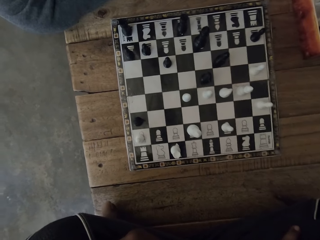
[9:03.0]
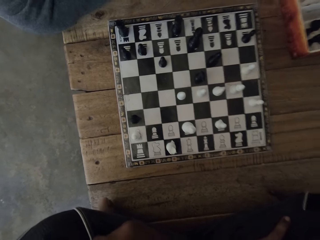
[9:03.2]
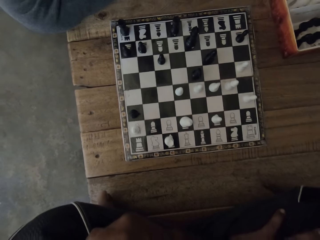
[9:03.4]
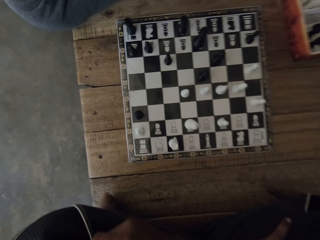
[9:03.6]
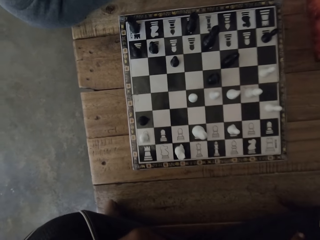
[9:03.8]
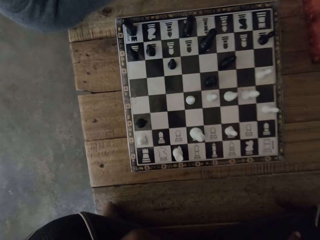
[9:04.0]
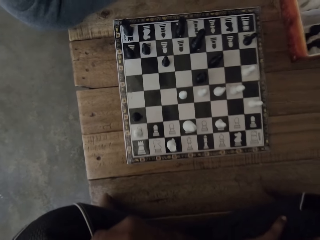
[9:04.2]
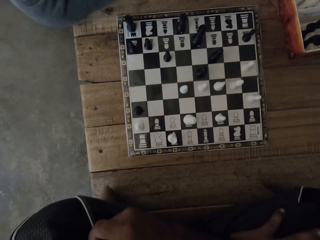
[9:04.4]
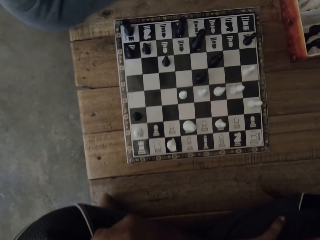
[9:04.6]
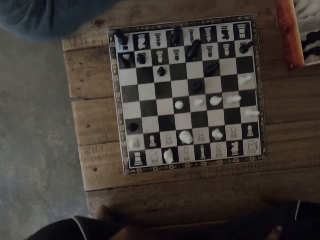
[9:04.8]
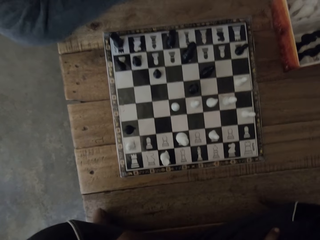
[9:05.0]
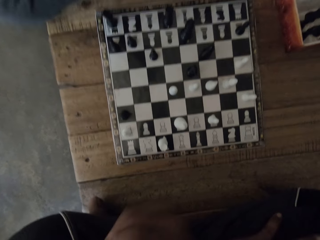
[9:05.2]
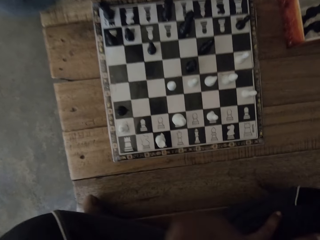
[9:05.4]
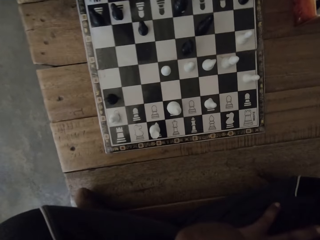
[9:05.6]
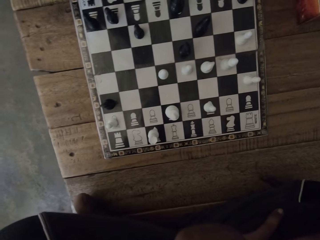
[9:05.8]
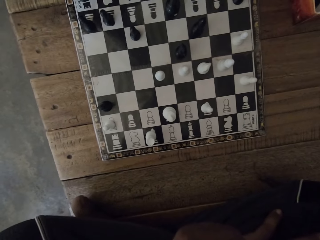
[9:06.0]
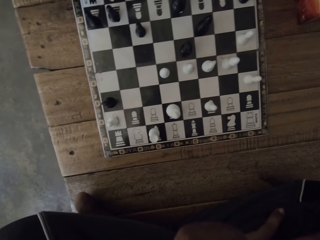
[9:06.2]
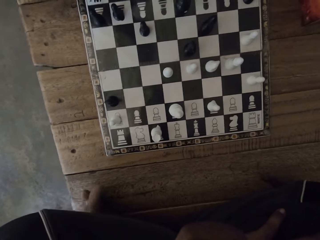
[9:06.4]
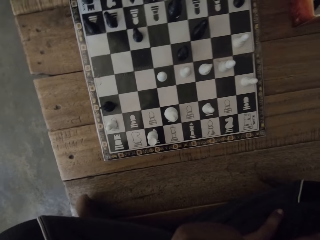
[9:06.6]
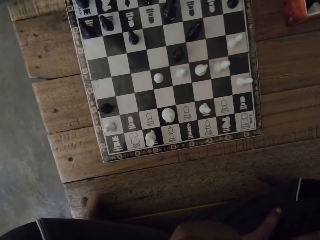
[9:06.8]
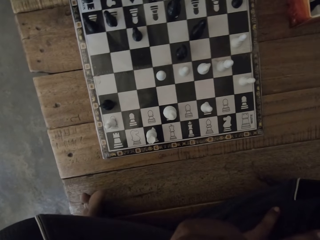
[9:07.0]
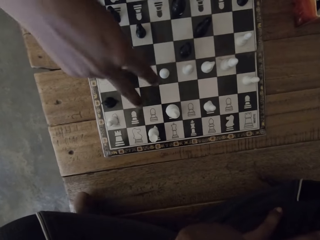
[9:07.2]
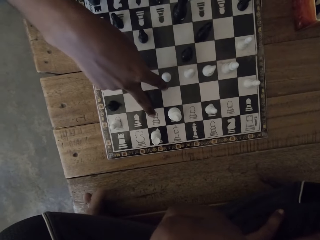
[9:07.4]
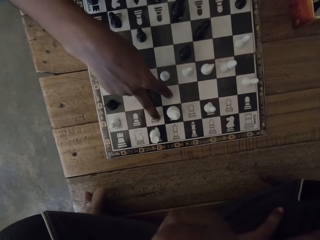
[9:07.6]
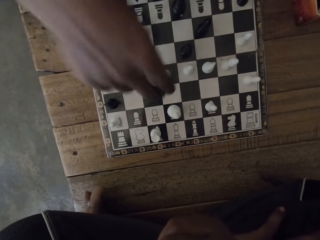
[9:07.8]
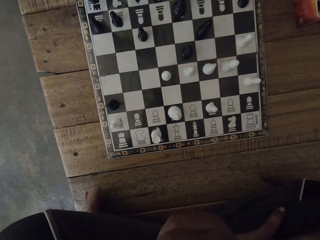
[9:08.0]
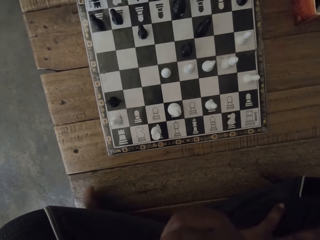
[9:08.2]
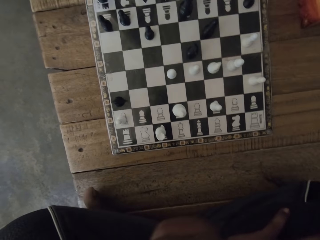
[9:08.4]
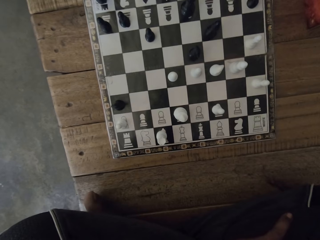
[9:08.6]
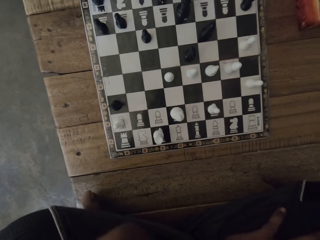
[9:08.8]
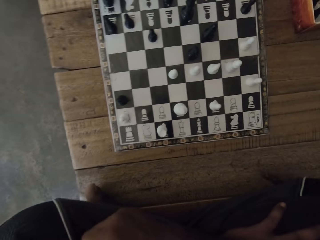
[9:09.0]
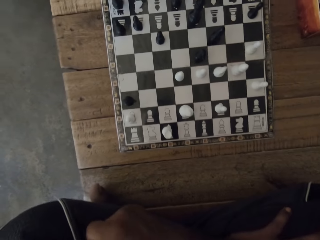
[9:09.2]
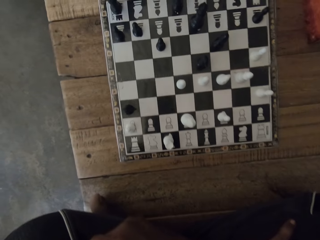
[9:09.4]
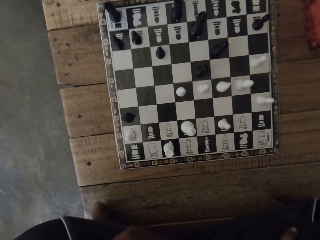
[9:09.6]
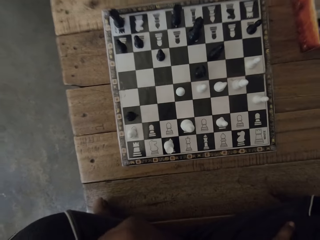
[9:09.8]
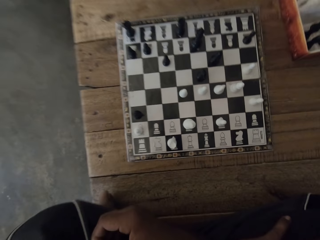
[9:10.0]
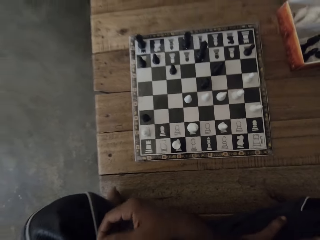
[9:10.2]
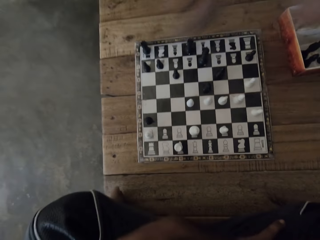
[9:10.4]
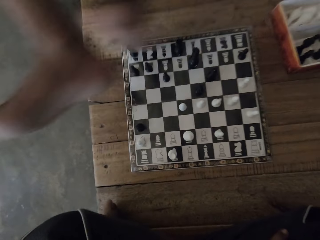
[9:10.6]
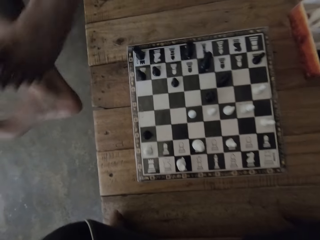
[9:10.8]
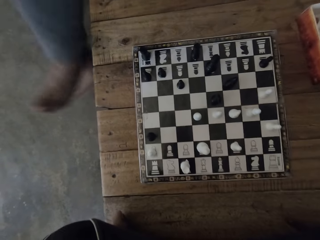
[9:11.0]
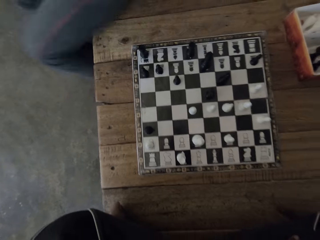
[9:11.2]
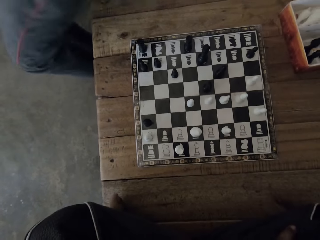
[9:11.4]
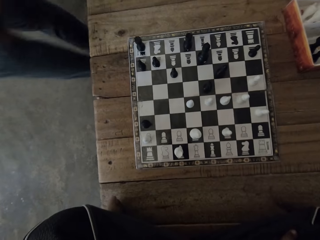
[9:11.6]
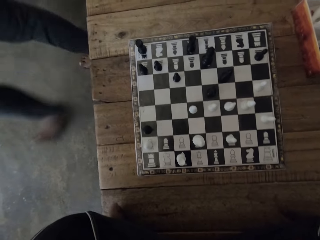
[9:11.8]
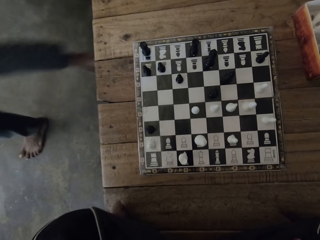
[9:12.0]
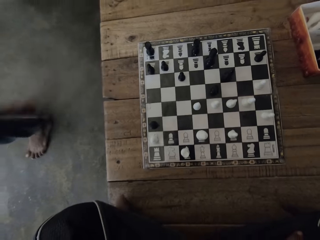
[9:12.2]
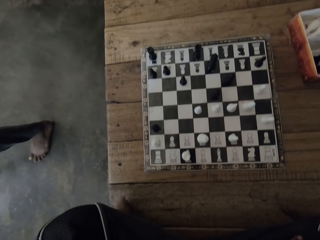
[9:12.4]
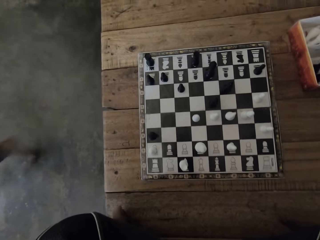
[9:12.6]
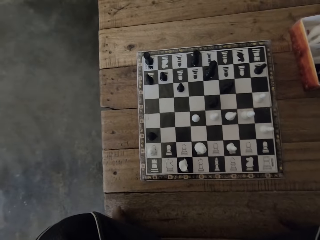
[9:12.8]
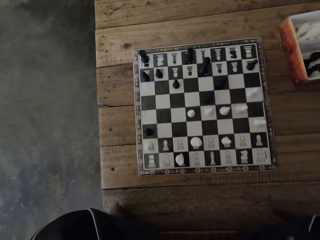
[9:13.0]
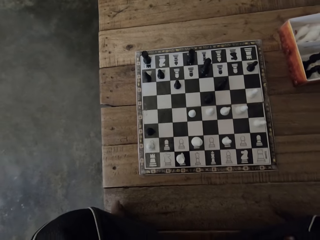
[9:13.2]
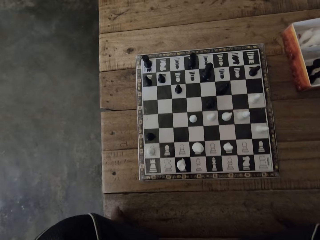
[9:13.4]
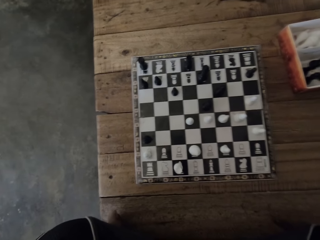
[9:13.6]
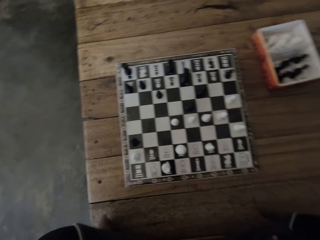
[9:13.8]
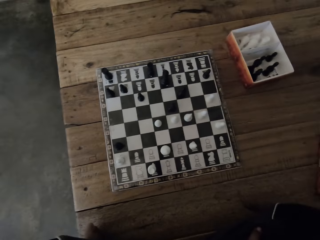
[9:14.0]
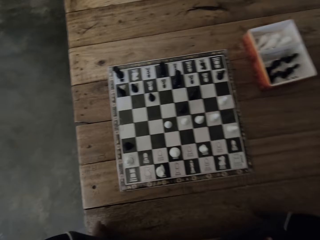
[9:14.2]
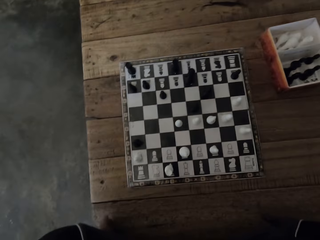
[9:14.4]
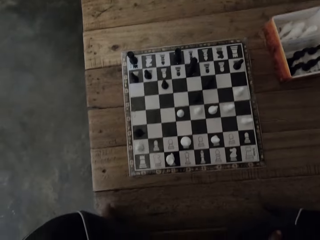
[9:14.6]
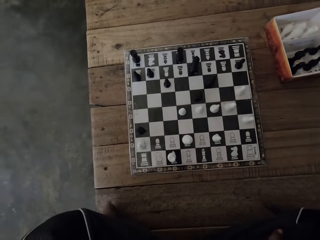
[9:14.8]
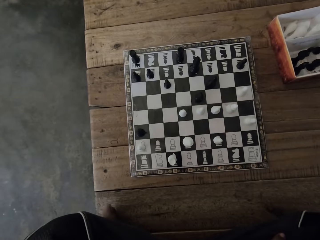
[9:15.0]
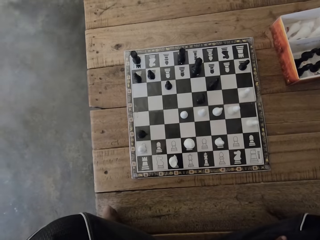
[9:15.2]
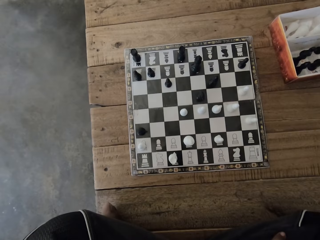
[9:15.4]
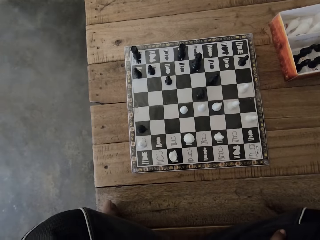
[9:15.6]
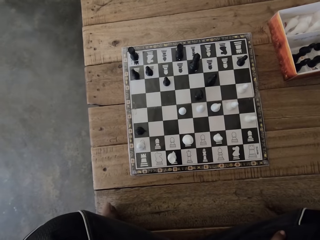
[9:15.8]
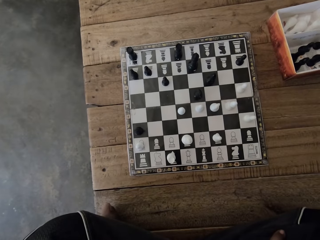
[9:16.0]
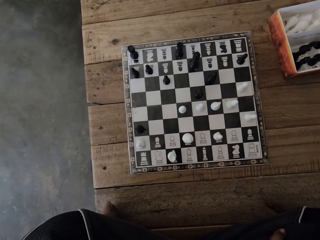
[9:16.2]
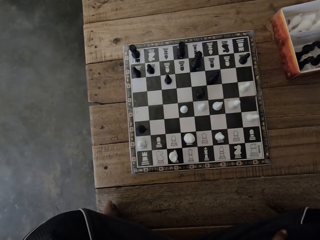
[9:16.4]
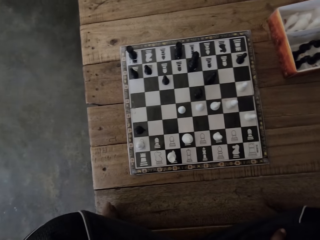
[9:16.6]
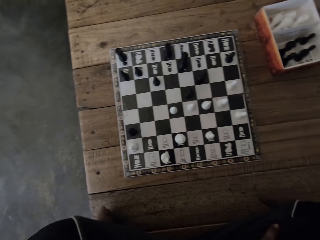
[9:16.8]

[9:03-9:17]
The camera wearer looks at the chess board. A man moves the hand and moves the leg. The camera wearer points at the chess board. They look around. They move the legs. They walk away. The man stands up, looks at the chess board, and walks away.

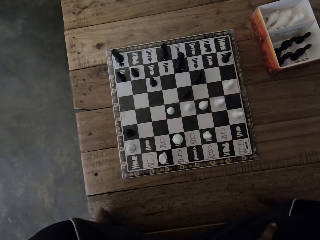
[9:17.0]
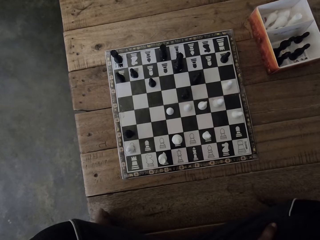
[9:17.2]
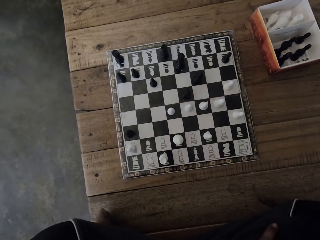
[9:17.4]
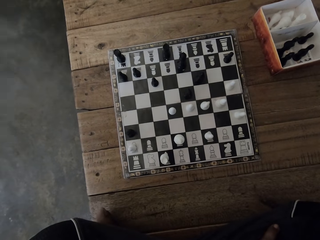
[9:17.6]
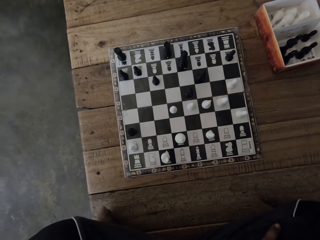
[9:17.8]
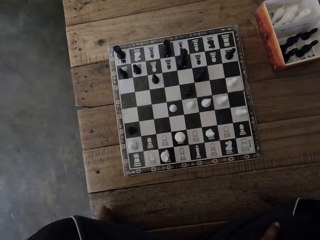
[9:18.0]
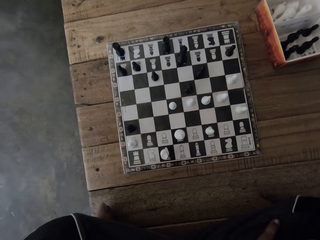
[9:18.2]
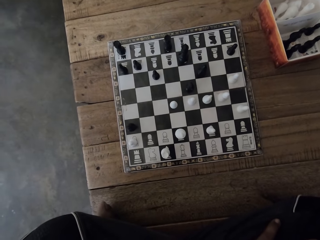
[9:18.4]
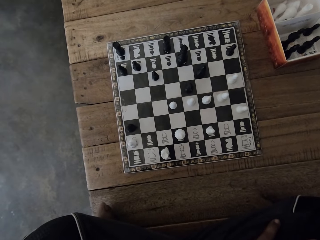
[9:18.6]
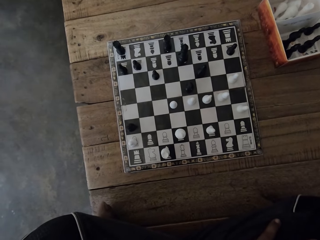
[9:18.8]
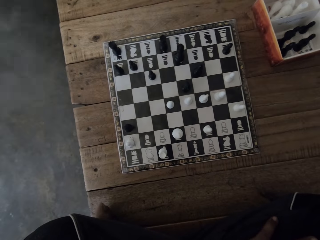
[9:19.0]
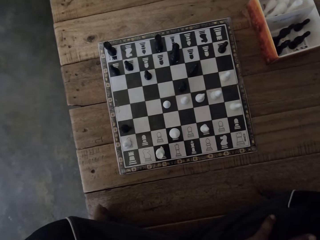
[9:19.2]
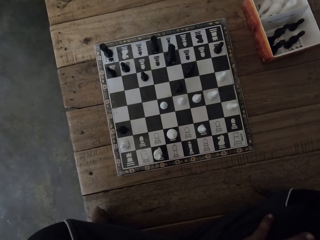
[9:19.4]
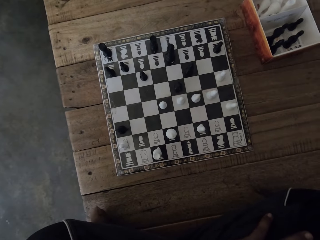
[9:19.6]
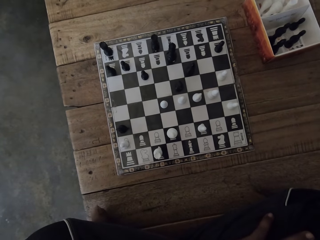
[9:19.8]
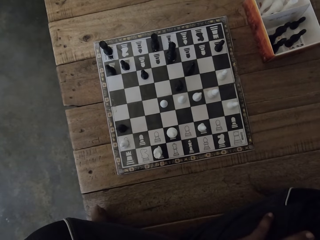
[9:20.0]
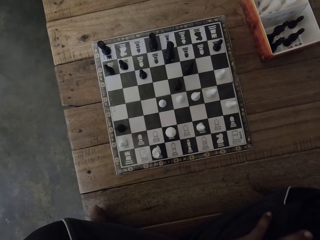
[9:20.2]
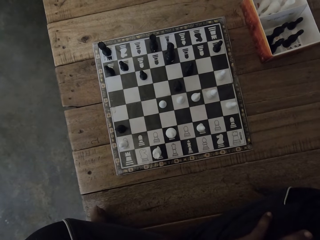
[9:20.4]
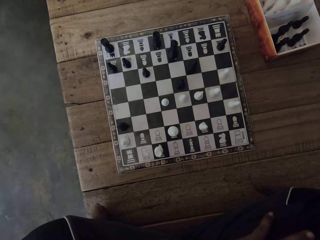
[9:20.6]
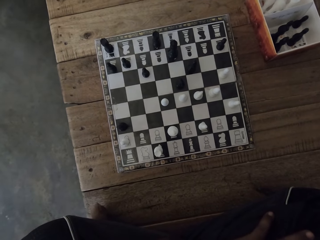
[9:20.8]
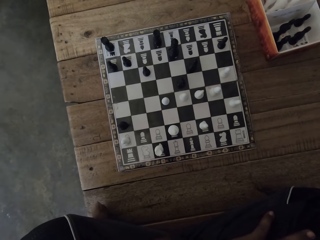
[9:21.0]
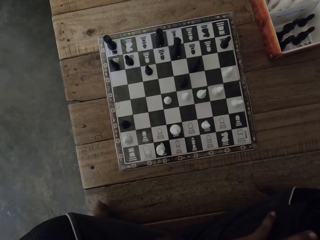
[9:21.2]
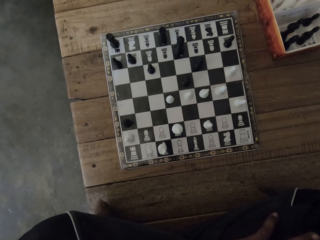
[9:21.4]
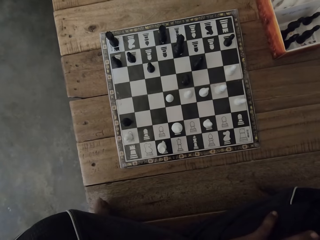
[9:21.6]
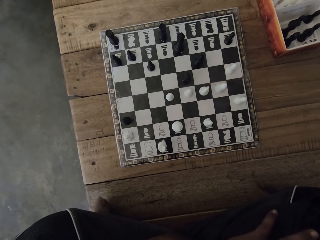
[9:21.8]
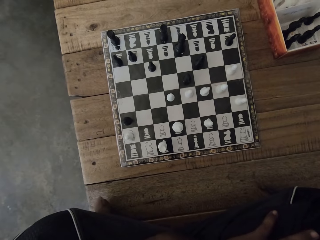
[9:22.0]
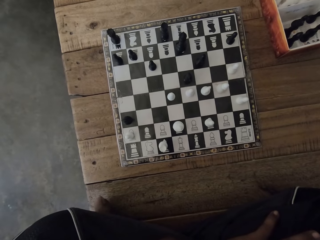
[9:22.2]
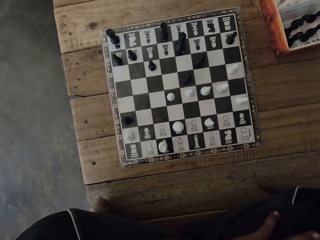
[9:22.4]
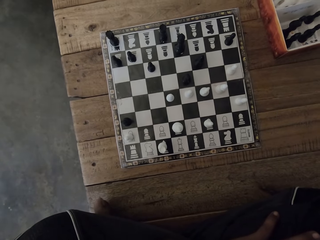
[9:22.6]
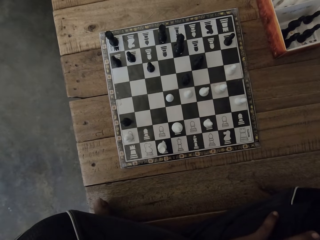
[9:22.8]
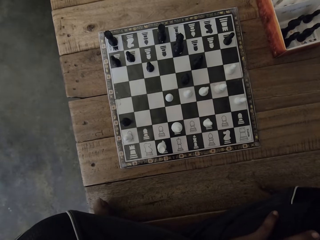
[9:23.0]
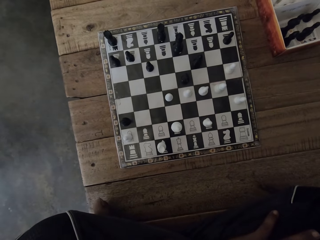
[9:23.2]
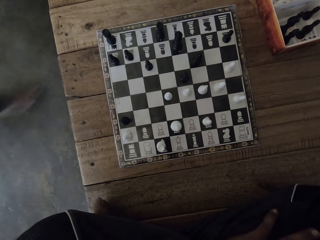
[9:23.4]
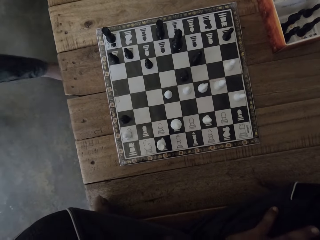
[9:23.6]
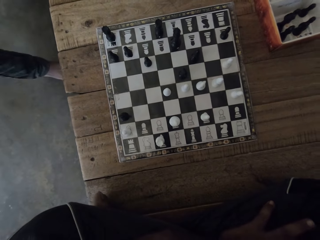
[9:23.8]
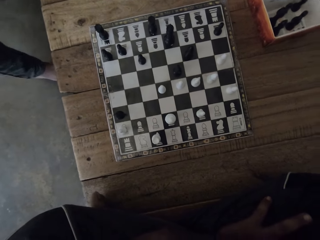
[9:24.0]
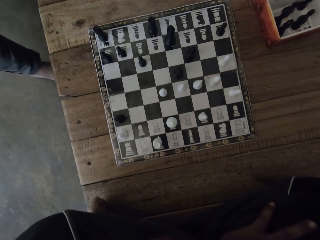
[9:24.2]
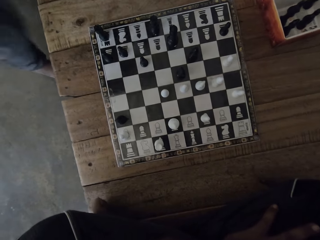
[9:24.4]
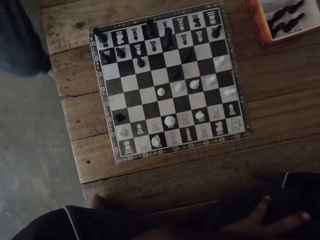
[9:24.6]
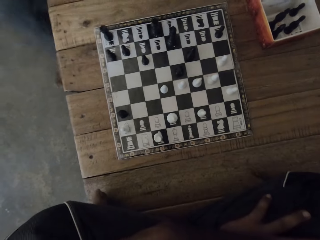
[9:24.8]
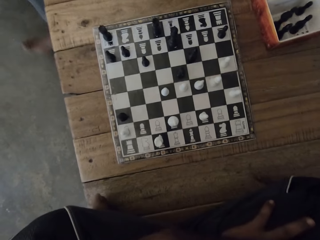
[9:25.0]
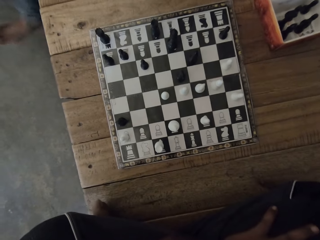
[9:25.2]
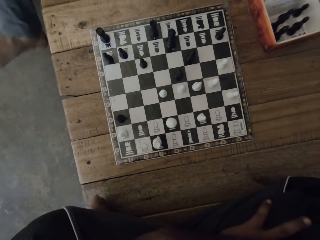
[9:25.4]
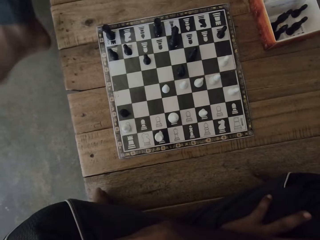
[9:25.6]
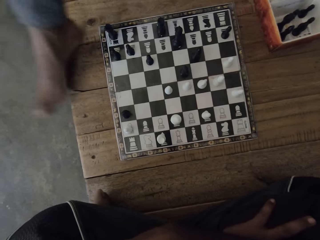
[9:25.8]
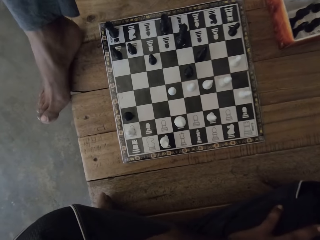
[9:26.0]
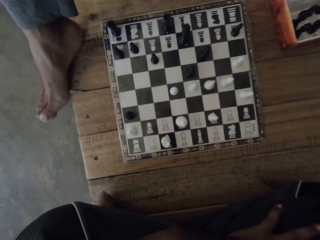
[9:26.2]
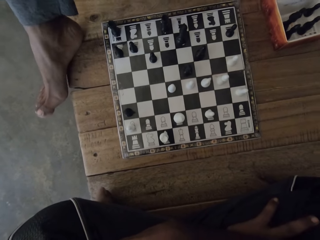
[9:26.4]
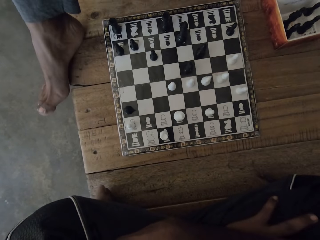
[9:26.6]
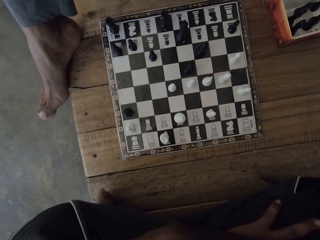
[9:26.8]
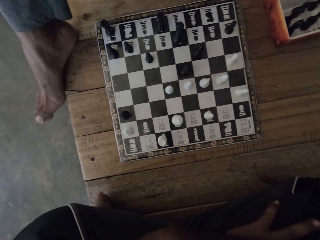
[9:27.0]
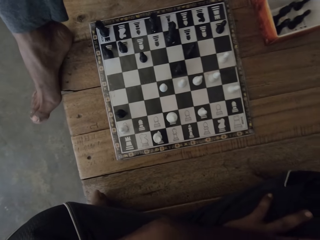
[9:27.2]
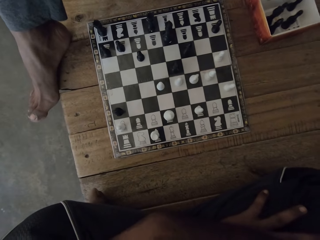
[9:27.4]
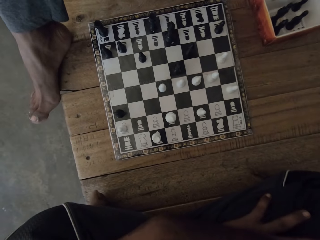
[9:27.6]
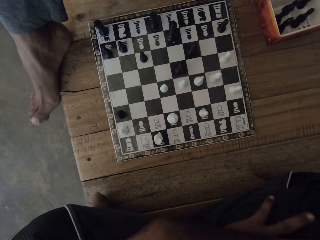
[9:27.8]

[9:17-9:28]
A man sits down.
